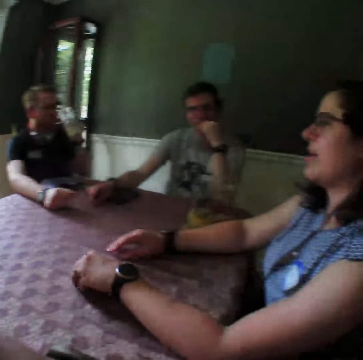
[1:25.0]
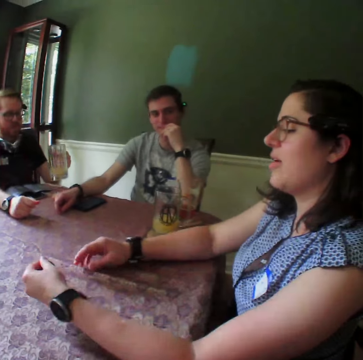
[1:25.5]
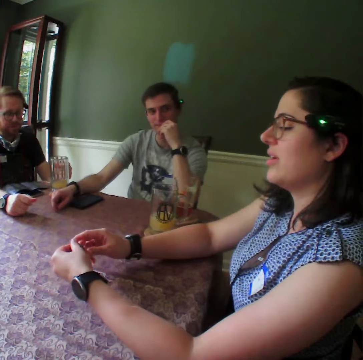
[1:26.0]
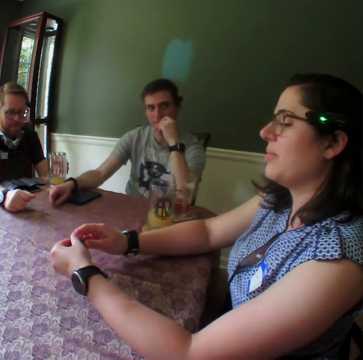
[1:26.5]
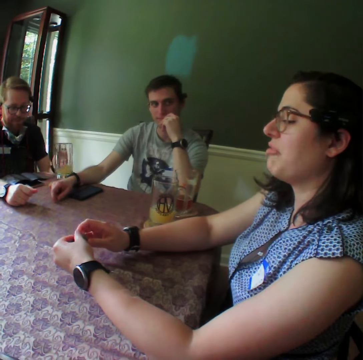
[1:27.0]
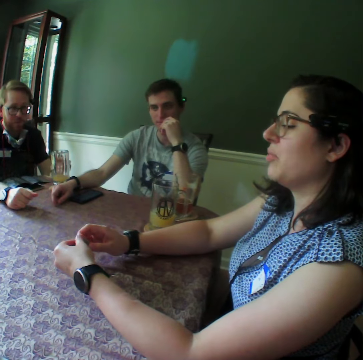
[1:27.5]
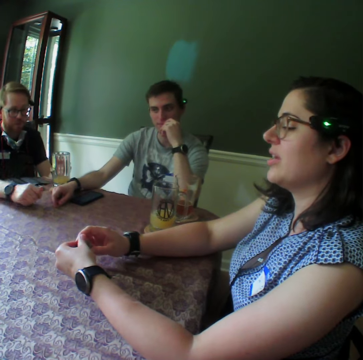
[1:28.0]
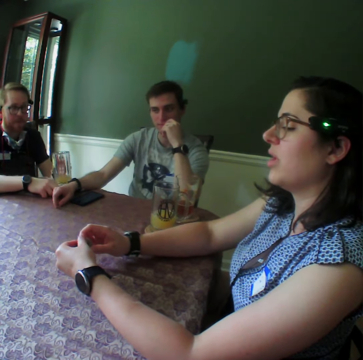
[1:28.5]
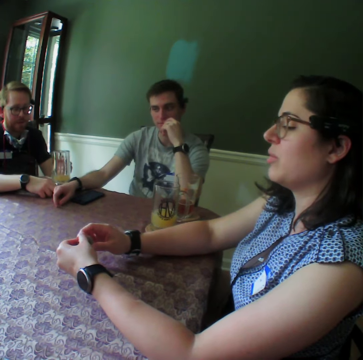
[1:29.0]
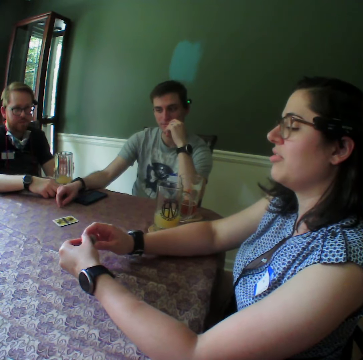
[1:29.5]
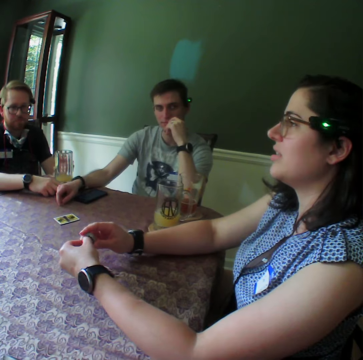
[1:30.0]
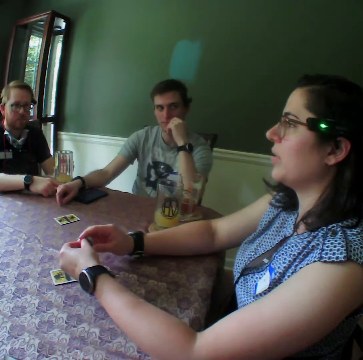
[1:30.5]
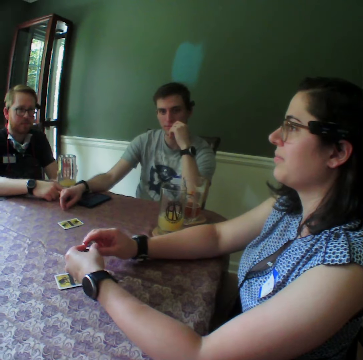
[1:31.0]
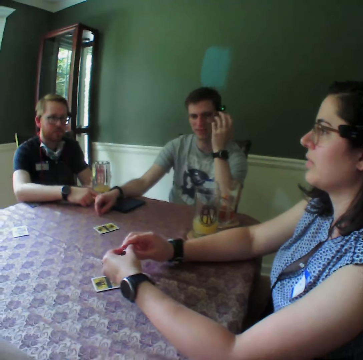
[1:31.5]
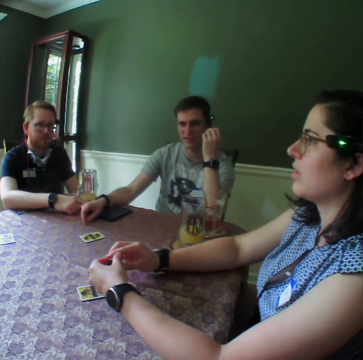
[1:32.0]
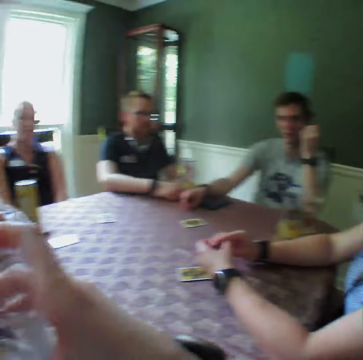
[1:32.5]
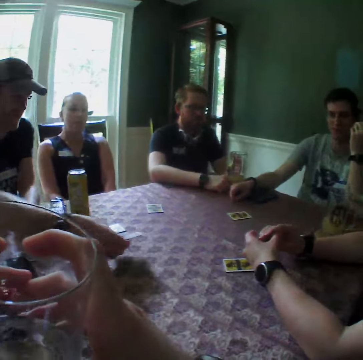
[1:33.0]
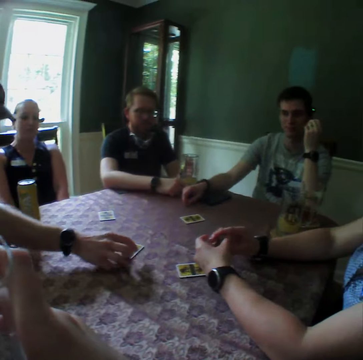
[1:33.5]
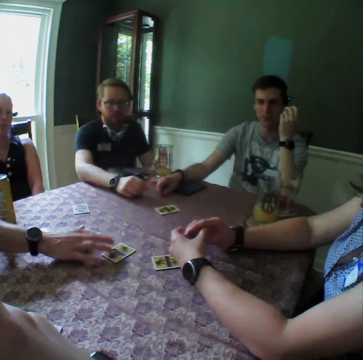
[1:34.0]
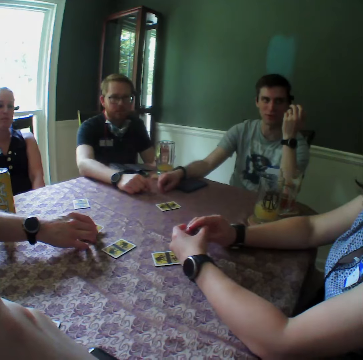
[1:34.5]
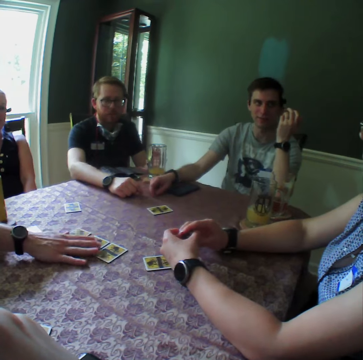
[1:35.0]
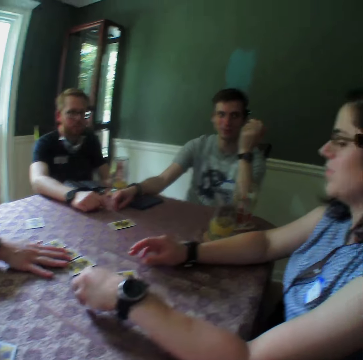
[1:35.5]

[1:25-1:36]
A man drops the glass of drink in his left hand on the table. A woman passes the game tokens in her left hand to her right hand. Another man drops the cards in his left hand on the table and arranges the cards on the table with his left hand.

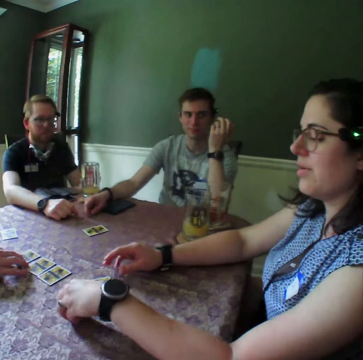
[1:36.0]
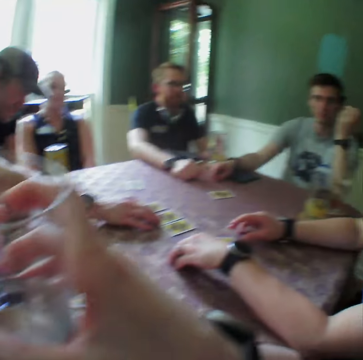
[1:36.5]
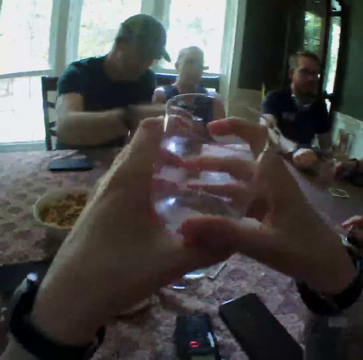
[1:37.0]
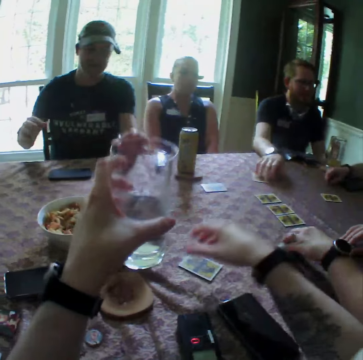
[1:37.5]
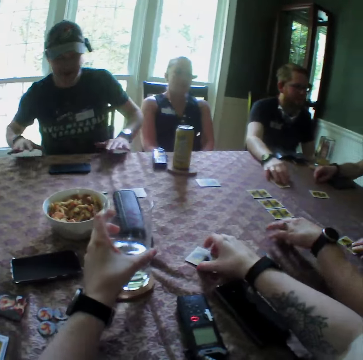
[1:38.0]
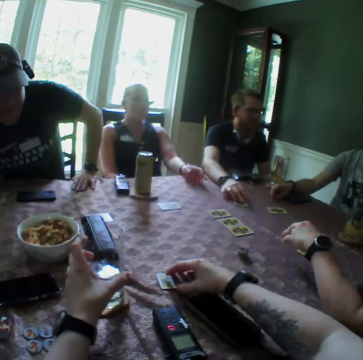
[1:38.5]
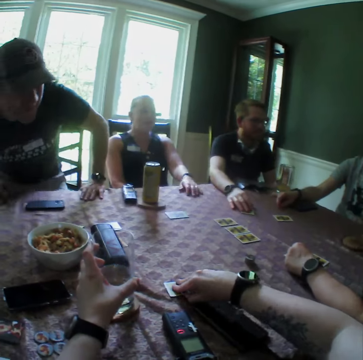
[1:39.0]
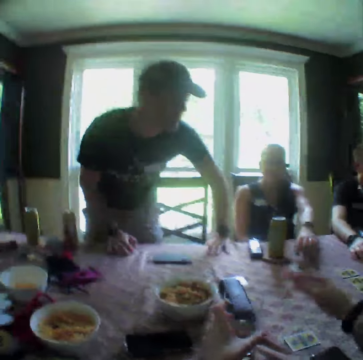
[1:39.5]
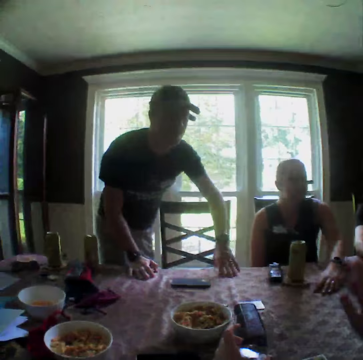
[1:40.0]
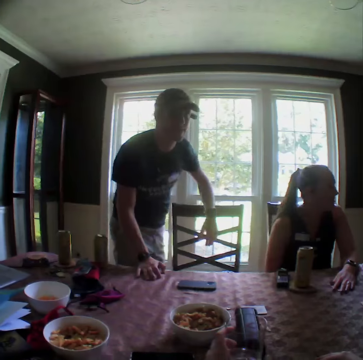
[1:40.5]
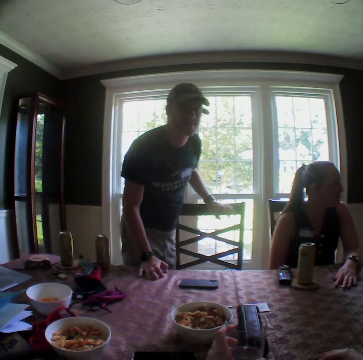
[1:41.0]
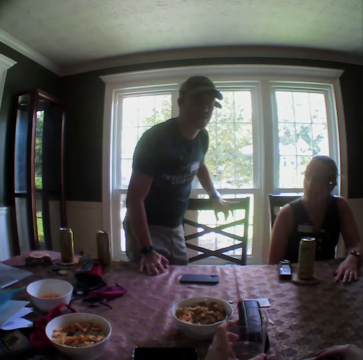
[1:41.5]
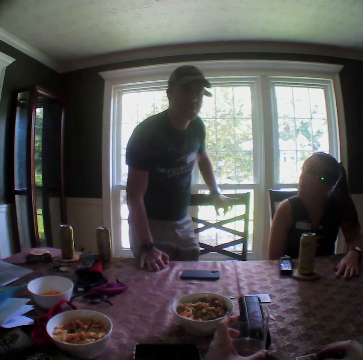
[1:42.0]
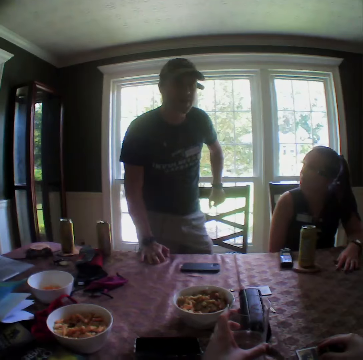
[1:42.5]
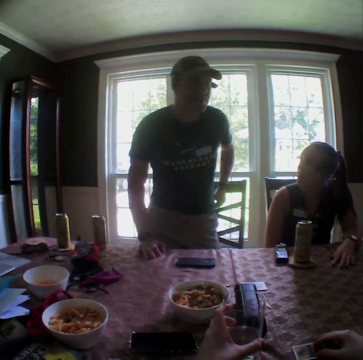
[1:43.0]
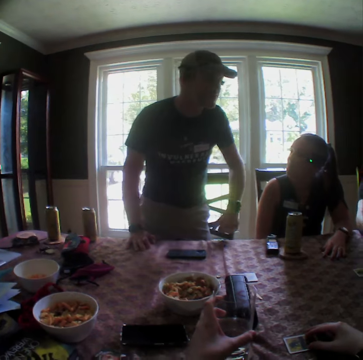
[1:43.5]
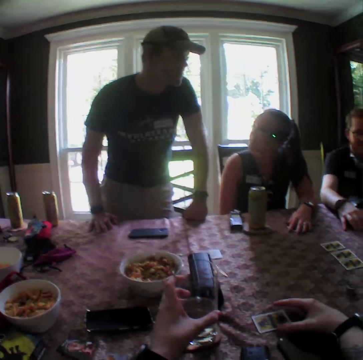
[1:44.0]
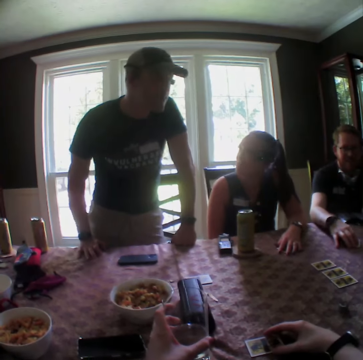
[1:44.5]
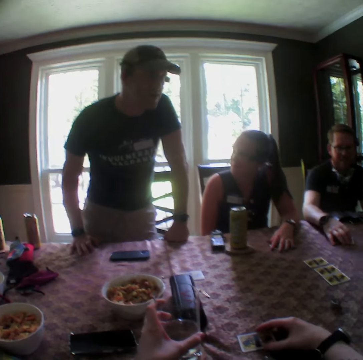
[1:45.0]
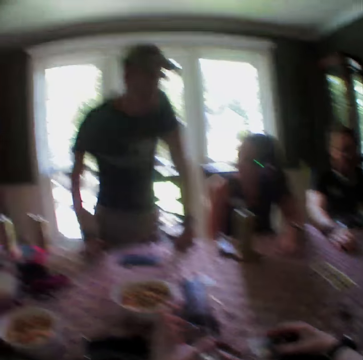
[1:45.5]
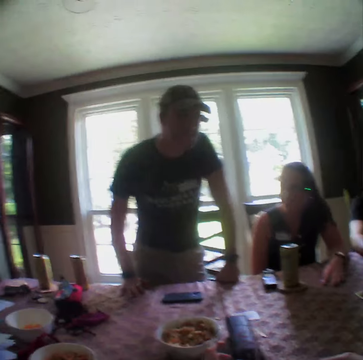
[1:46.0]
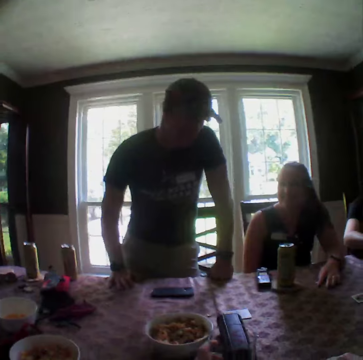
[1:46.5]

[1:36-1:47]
A man shifts a card on the table with his right hand. The camera wearer touches a card from the table with his right hand. Another man hits the table with both hands. The camera wearer picks the card. The other man stands up from a chair. A woman slips a card on the table with her left hand. The camera wearer looks around. He touches the card.

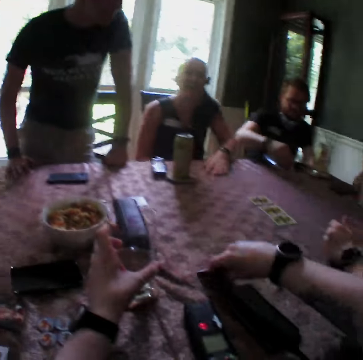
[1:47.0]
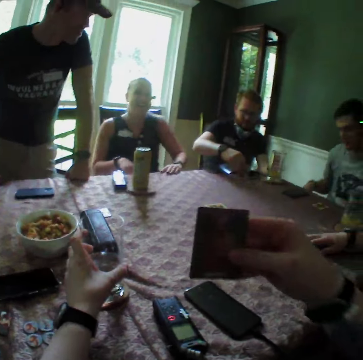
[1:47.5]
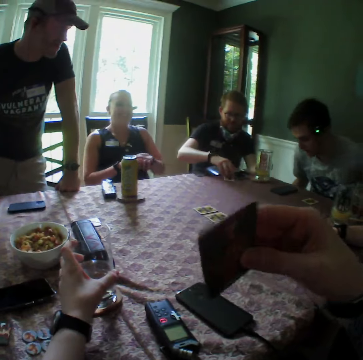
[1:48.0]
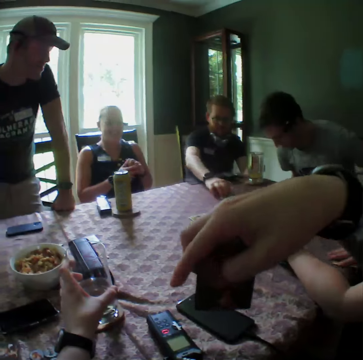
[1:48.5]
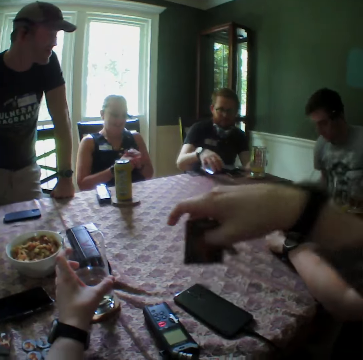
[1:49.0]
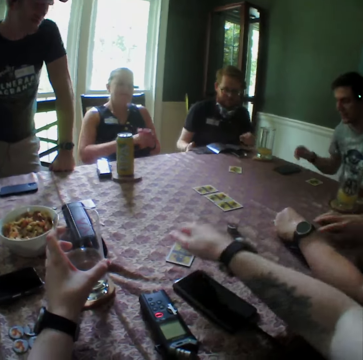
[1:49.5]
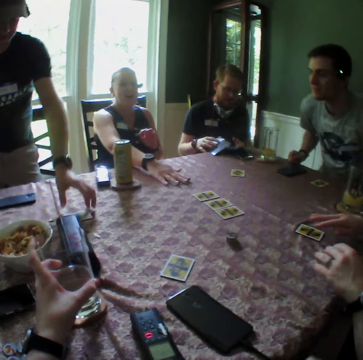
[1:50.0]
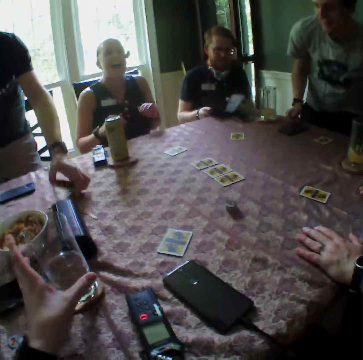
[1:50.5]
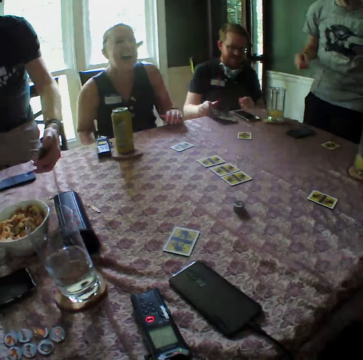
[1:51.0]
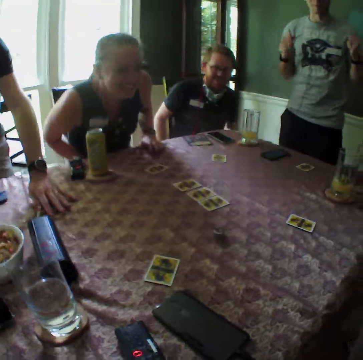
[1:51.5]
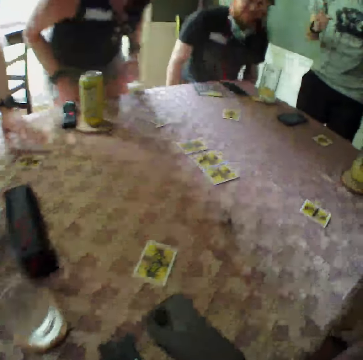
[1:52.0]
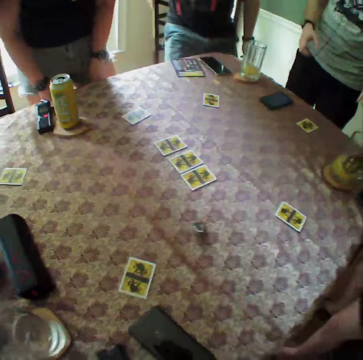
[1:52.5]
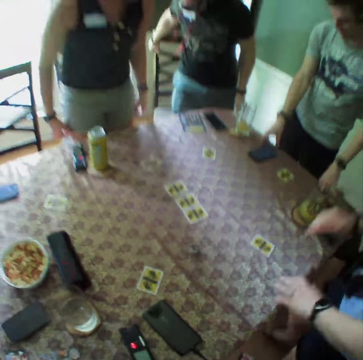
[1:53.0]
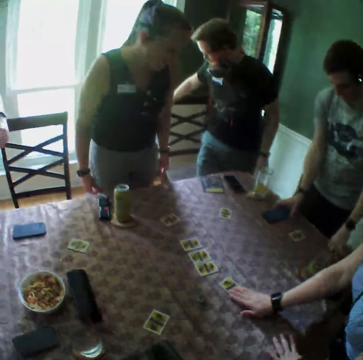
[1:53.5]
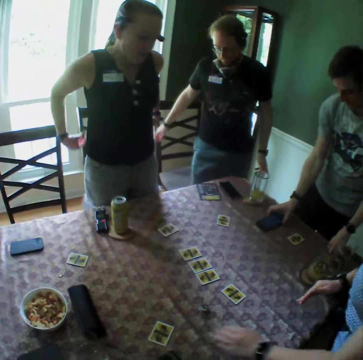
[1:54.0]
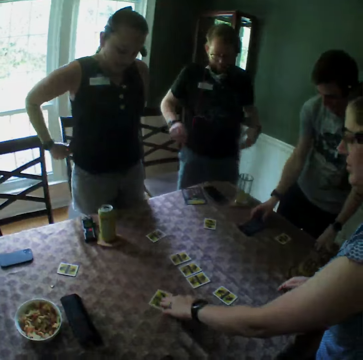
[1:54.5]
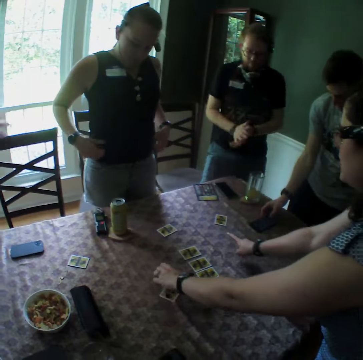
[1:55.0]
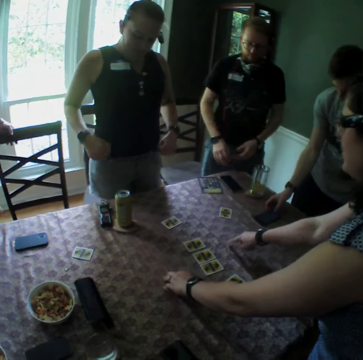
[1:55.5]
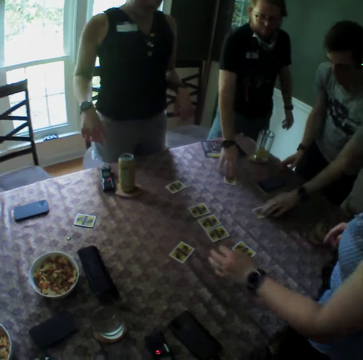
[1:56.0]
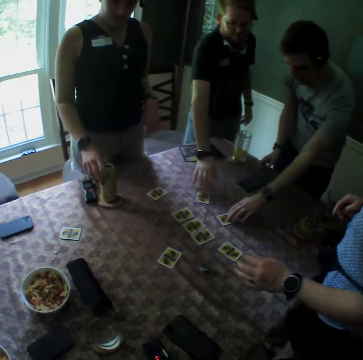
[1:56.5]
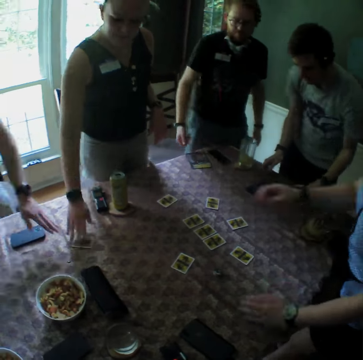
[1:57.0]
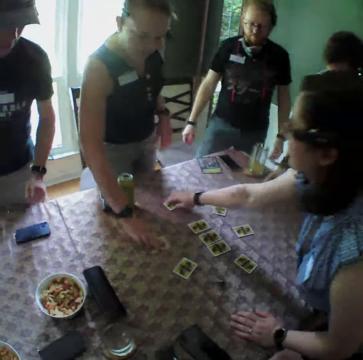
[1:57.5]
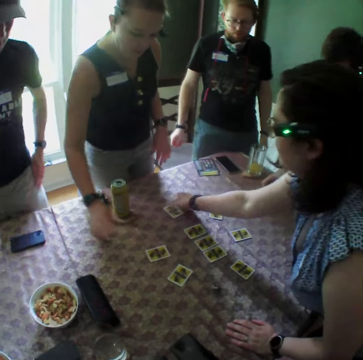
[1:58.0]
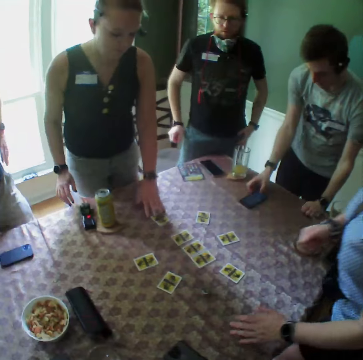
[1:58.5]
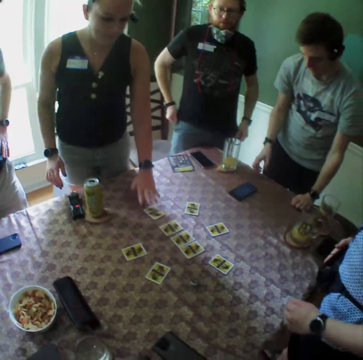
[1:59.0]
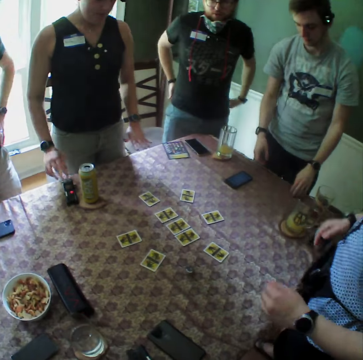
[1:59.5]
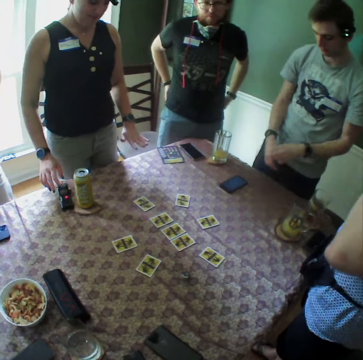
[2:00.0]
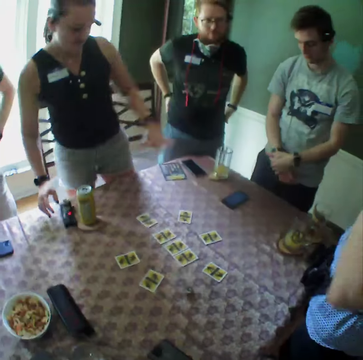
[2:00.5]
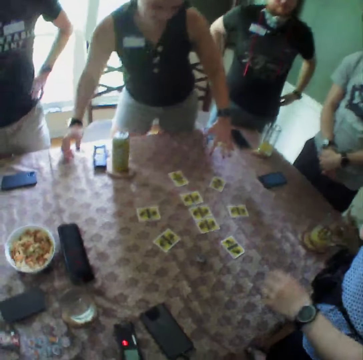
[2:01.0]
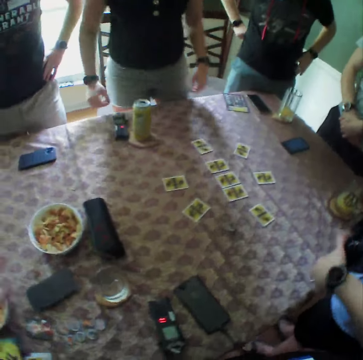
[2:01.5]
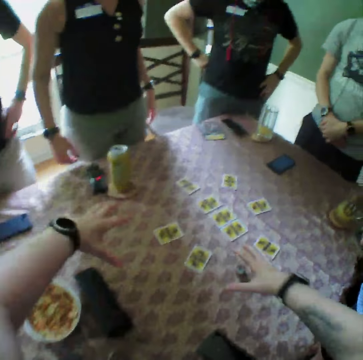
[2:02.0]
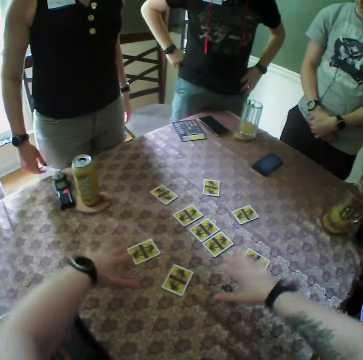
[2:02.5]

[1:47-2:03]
The camera wearer picks the card from the table with his right hand. A man drops a card in his left hand on the table. The camera wearer drops the card in his right hand on the table. The man closes a book on the table with his right hand. Another man stands up from a chair. The first man closes the book on the table with his left hand. A woman stands up from a chair. The first man stands up from a chair. The other man puts his hands on the table and pushes a phone on the table forward with his right hand. Another woman pushes a card on the table forward with her right hand and pushes a card on the table forward with her left hand. The other man operates the phone on the table with his right hand. A third woman arranges the cards. The second woman taps the table with her right index finger. The other man pushes a card on the table forward with his left hand. The first man pushes a card on the table forward with his right hand. The camera wearer looks around. The first woman pushes a card on the table forward with her right hand. The second woman adjusts a card on the table with her right hand. The first woman adjusts the card on the table with her left hand.
